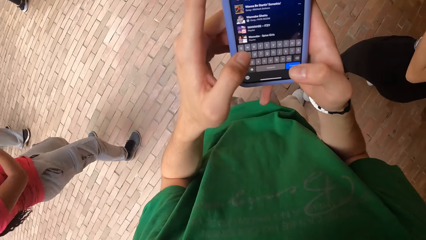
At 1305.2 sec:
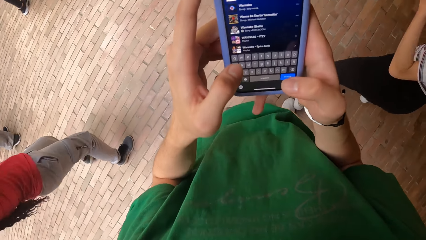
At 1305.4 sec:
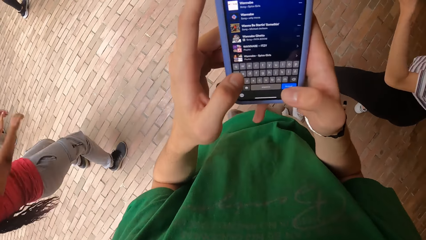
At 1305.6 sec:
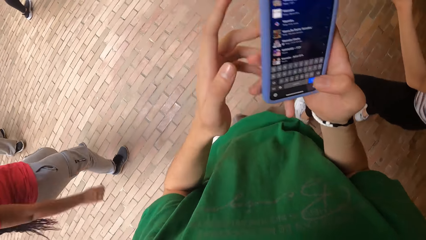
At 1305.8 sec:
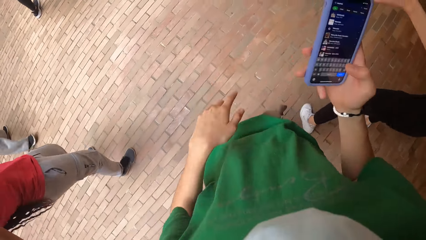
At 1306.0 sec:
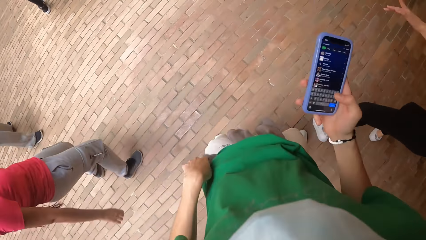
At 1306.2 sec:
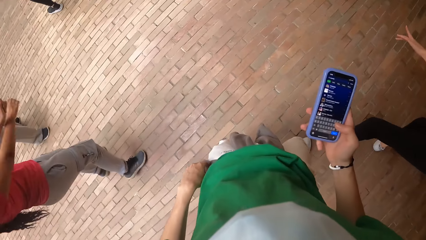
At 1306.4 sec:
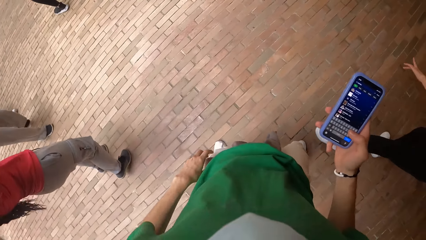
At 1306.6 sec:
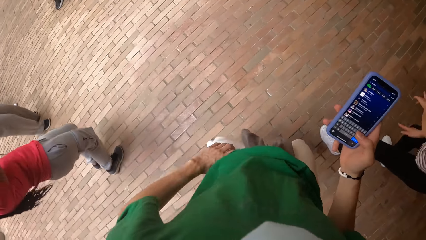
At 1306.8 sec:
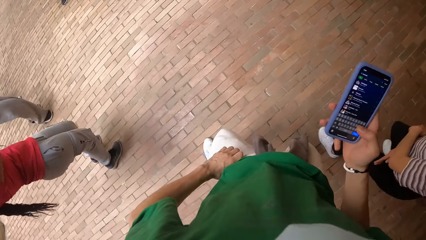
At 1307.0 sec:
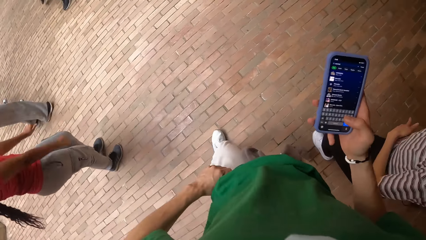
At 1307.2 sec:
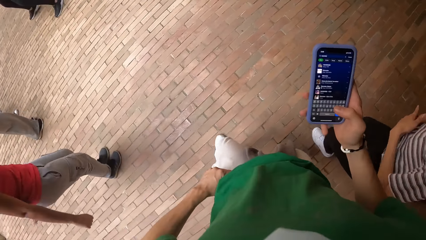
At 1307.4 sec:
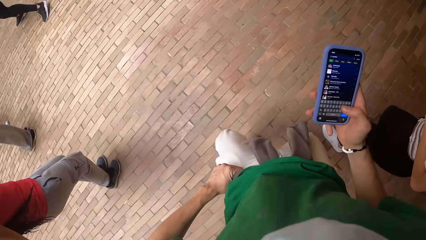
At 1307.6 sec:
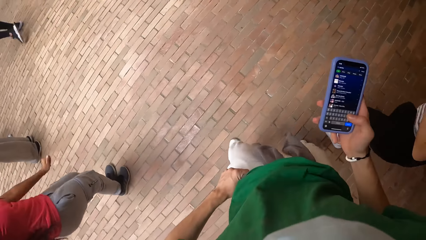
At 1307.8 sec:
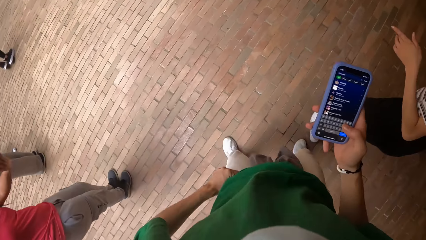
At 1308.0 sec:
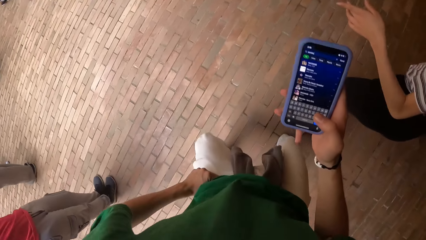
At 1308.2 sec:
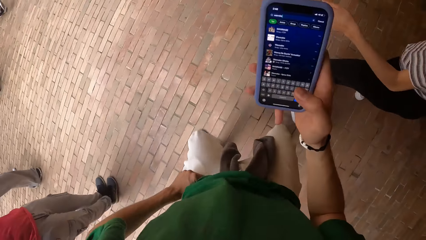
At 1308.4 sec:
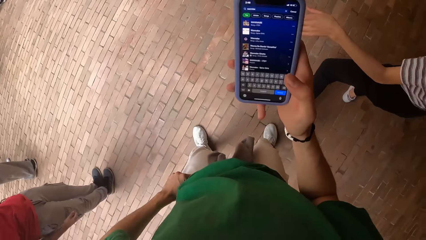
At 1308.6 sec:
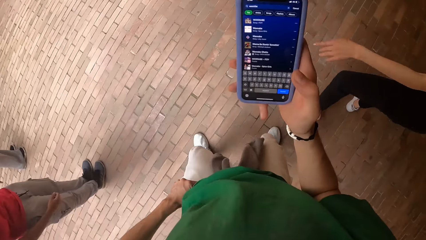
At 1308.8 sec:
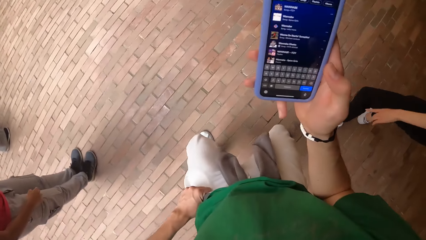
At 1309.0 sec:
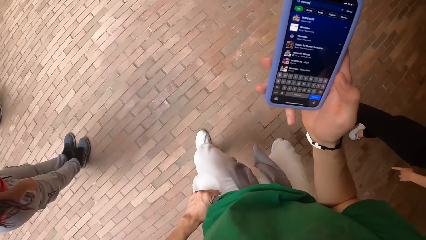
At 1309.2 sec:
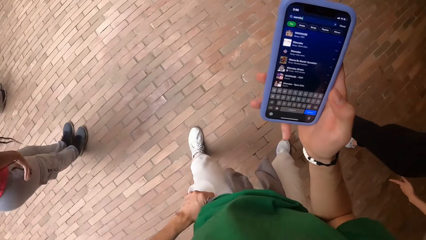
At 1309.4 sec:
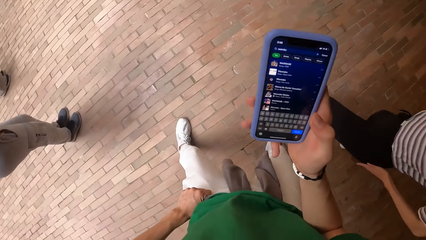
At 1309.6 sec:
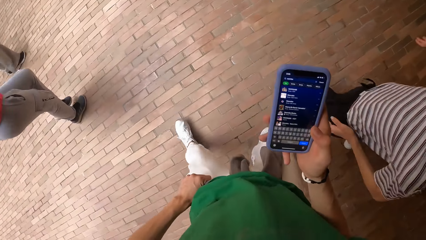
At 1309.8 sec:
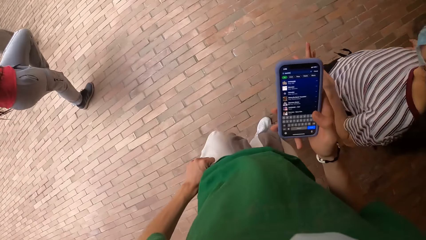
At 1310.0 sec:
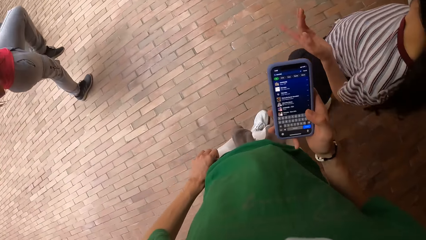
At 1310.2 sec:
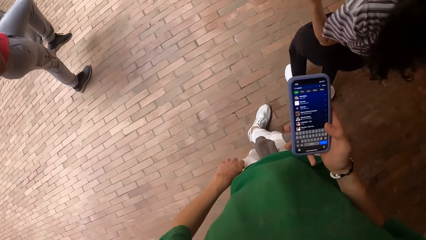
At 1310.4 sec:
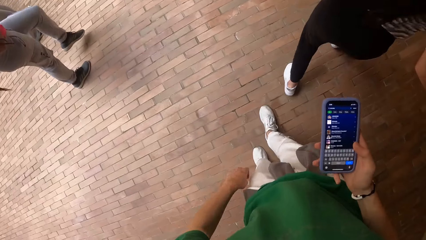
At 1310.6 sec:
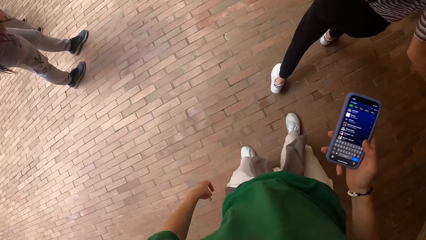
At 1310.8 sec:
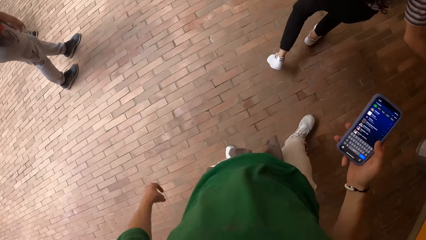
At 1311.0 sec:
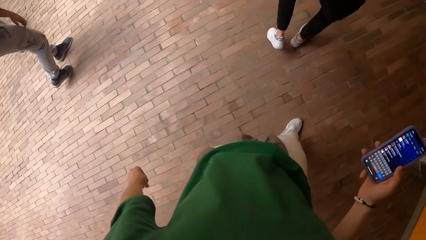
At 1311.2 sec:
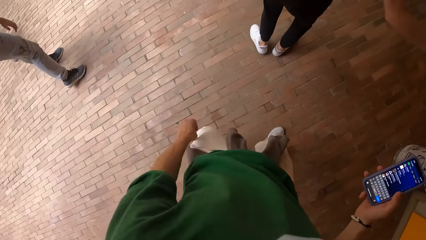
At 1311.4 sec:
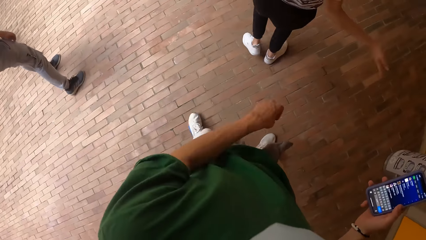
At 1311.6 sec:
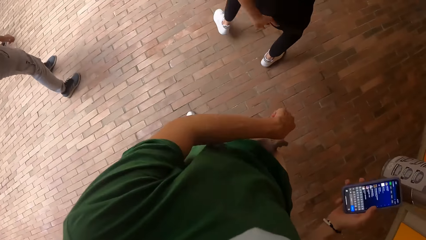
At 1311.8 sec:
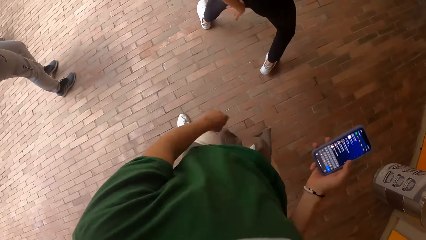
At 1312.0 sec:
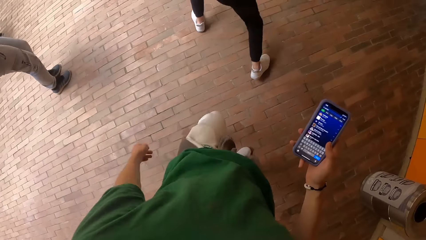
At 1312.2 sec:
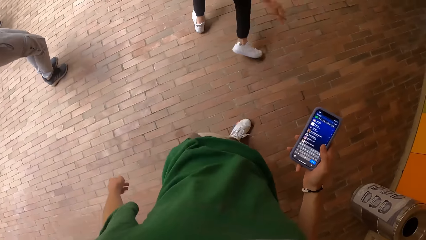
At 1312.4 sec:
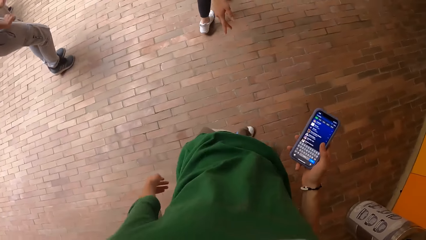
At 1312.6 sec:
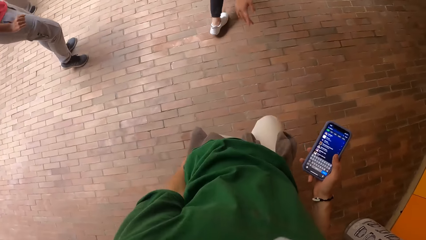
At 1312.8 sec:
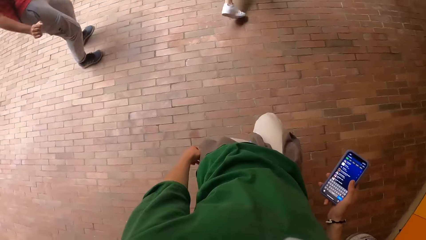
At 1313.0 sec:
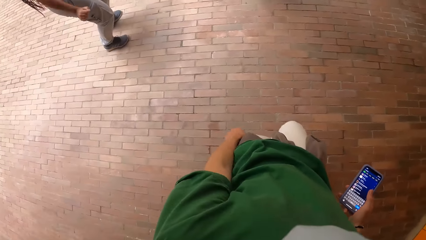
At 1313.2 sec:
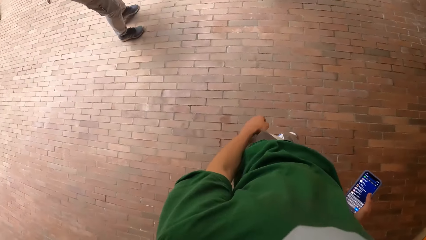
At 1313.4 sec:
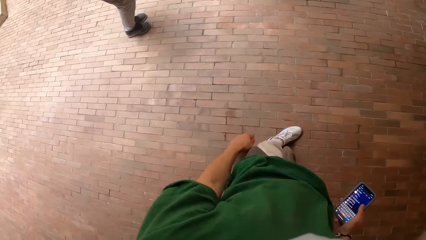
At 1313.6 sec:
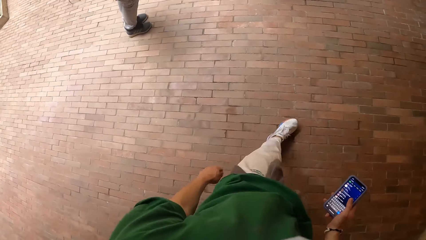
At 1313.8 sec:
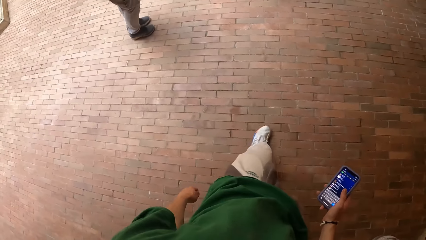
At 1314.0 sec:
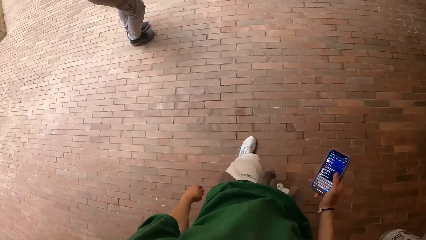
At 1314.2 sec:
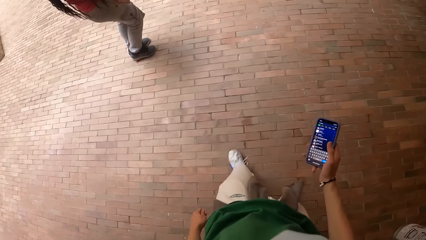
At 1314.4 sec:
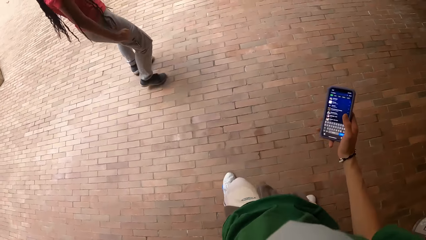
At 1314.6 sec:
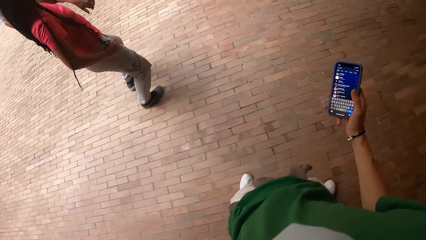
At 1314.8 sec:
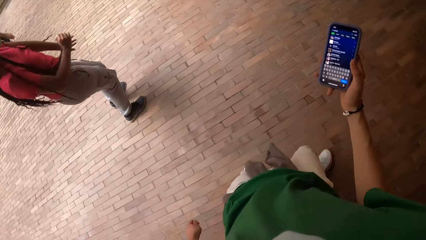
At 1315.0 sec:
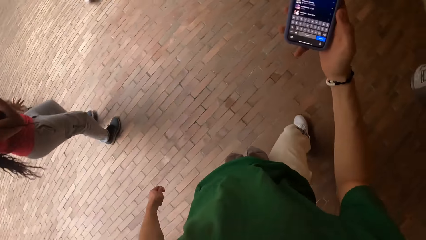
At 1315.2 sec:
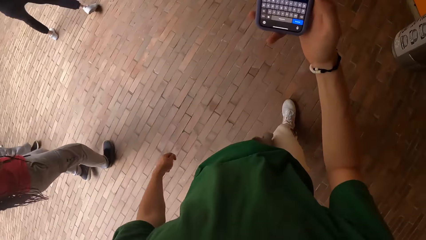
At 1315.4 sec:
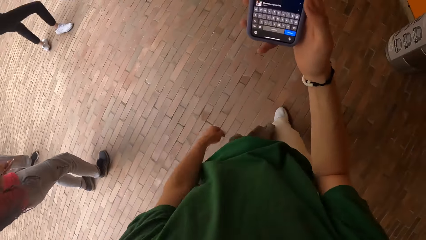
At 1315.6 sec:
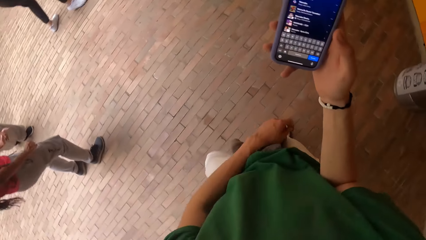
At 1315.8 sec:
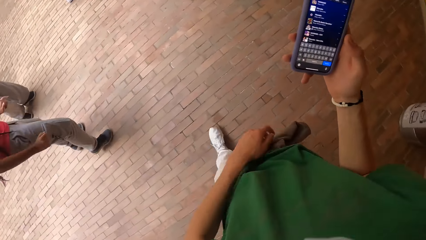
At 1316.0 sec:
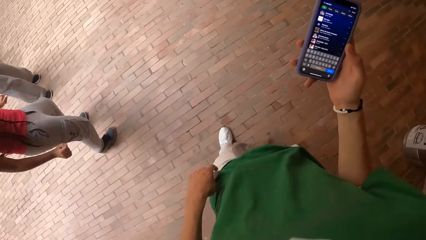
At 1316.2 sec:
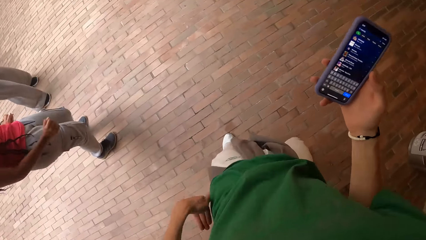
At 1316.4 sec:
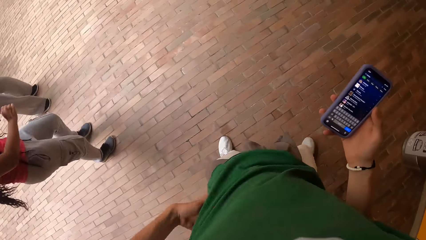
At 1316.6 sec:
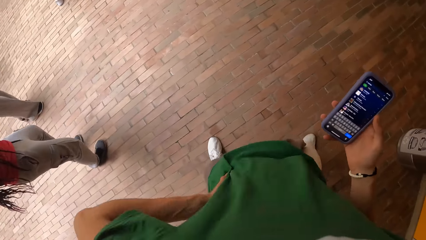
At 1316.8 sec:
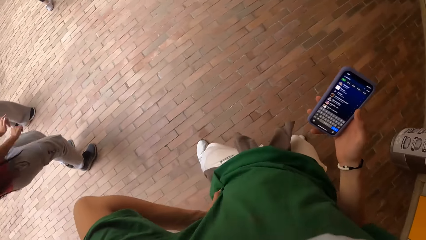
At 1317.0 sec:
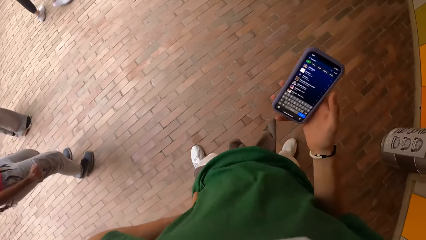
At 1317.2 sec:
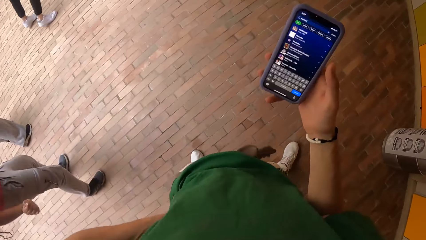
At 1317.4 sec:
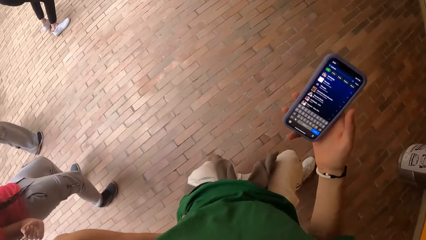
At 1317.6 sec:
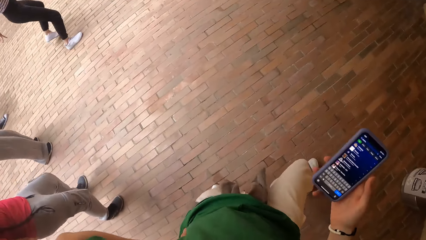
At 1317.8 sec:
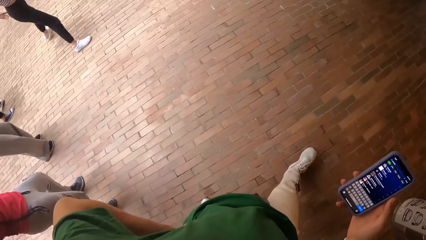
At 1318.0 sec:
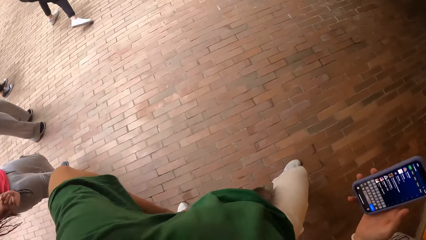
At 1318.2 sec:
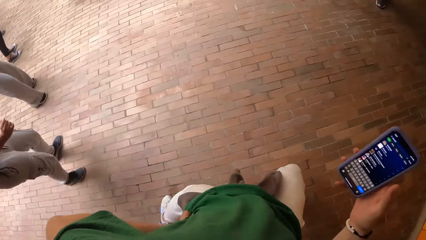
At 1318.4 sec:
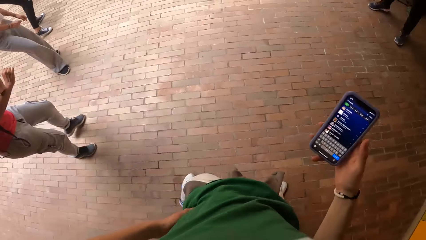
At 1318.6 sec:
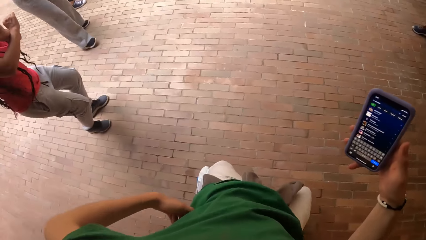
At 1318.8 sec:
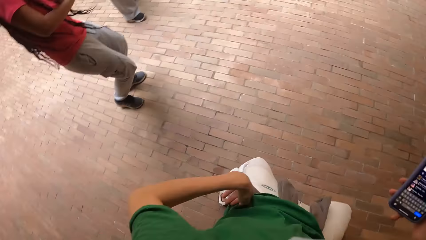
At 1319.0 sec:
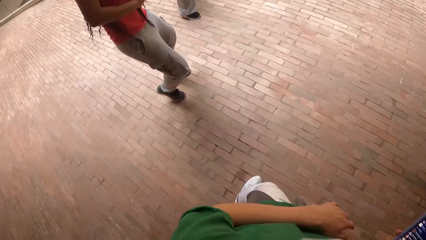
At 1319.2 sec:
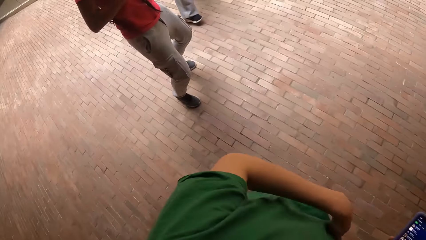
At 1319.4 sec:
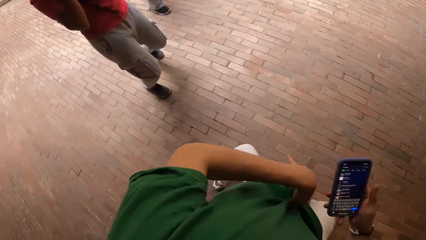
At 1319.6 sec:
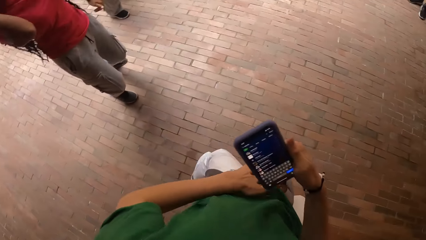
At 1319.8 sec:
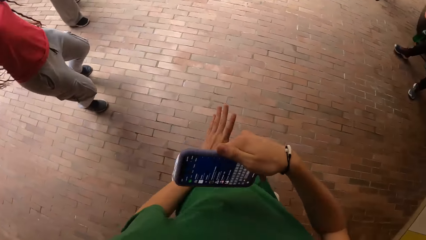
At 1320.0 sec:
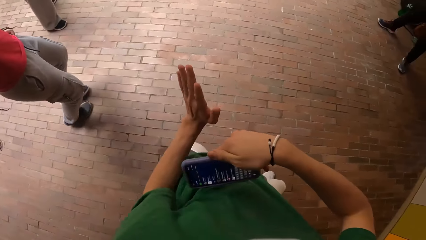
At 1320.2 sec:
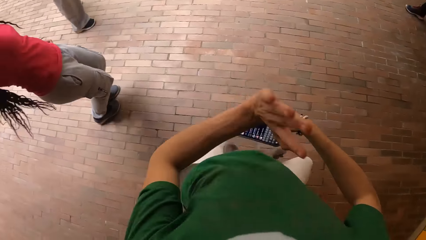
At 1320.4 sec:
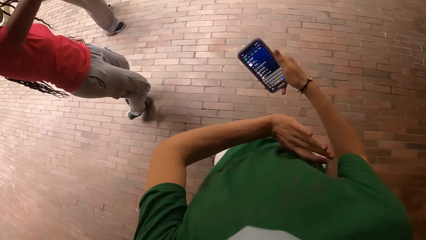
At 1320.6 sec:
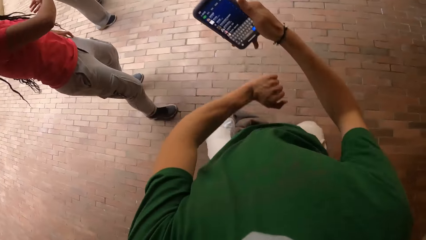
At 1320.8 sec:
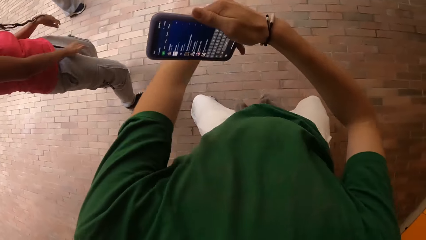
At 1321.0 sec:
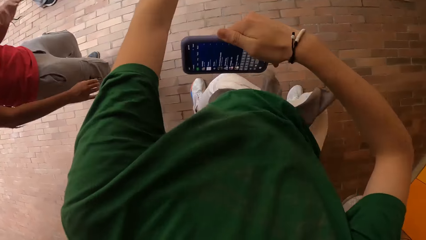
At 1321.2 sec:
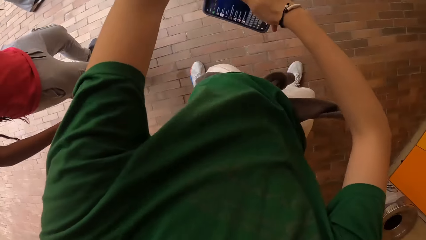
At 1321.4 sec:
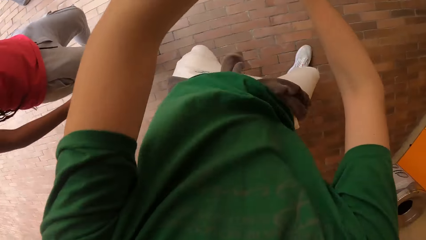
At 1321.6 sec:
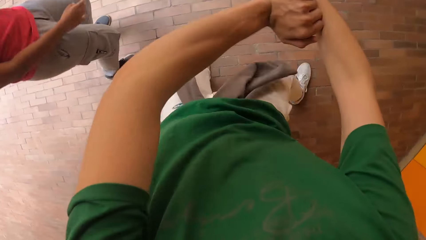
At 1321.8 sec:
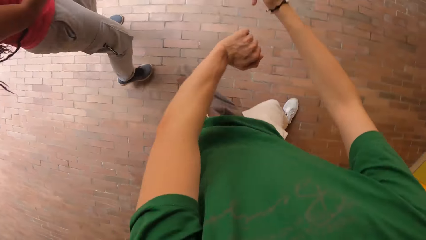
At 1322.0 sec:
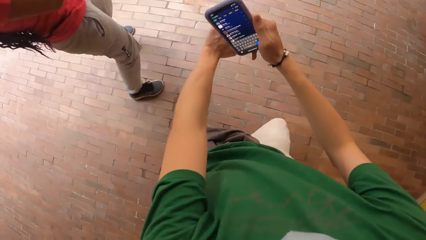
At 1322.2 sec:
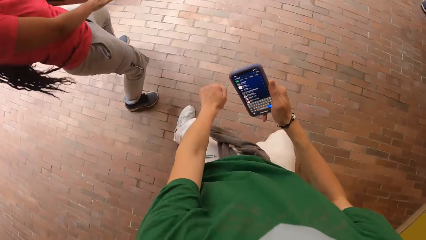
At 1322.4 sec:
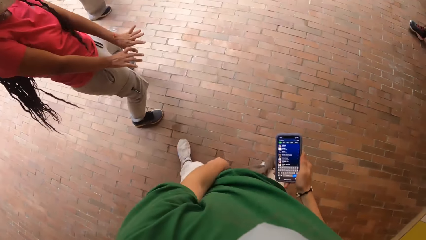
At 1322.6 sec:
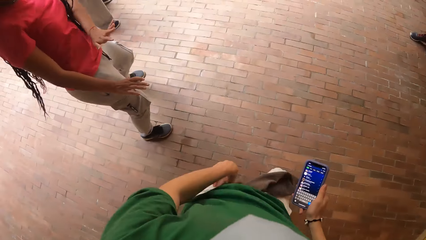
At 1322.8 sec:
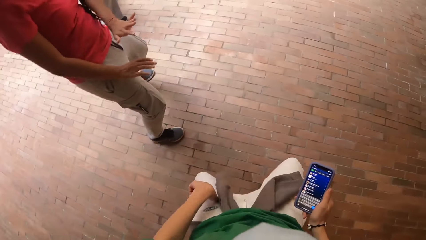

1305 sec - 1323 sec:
The camera wearer pulls his hand off the phone. He pulls his trouser with his left hand. He holds his waist. He operates the phone. He dances. He holds his waist with his left hand.
